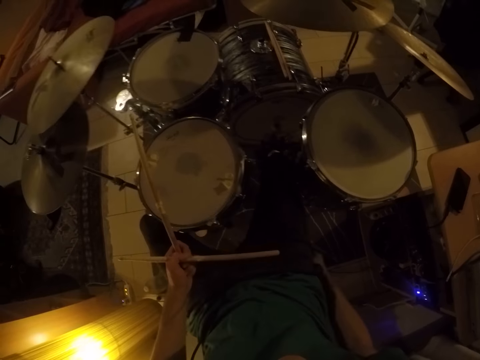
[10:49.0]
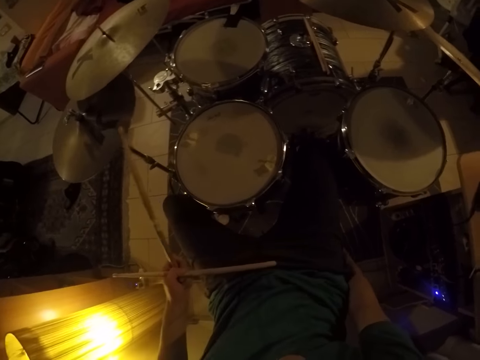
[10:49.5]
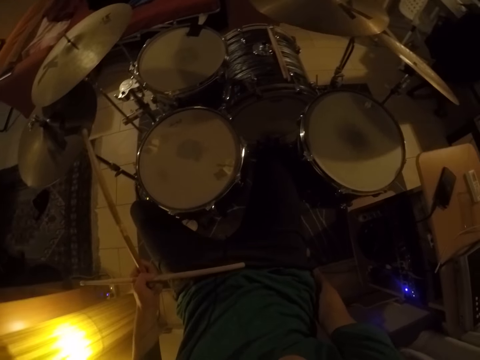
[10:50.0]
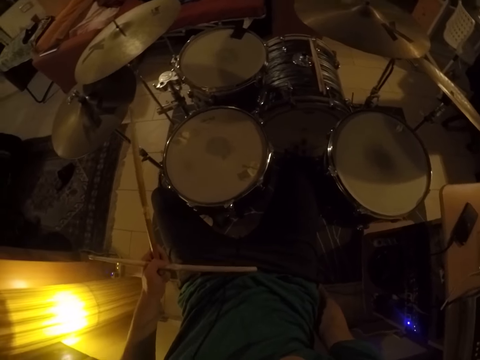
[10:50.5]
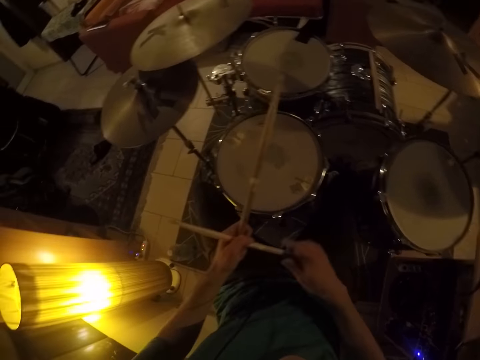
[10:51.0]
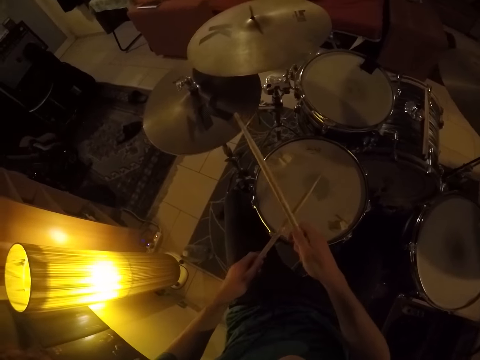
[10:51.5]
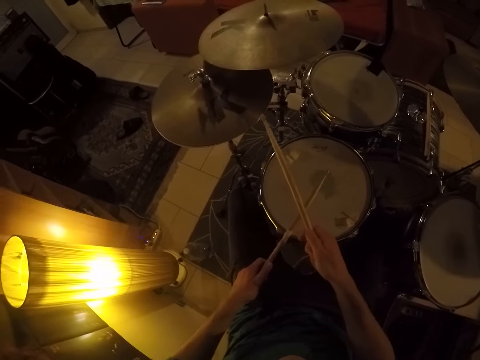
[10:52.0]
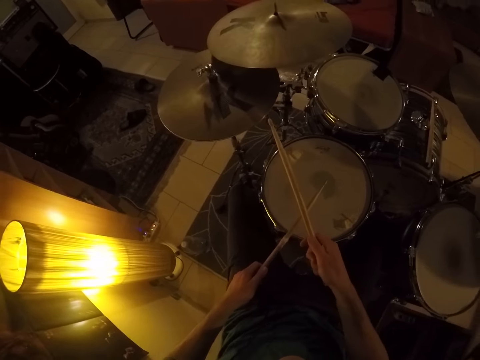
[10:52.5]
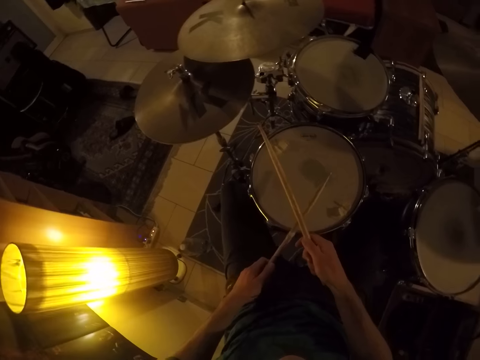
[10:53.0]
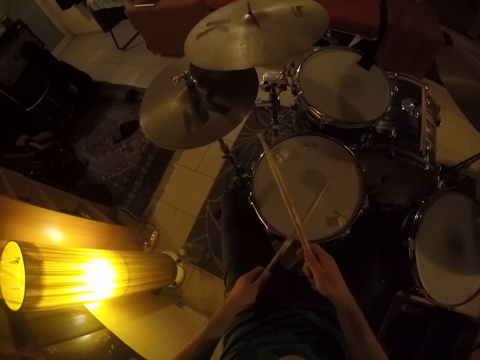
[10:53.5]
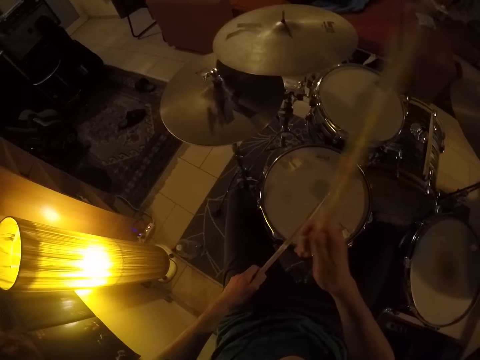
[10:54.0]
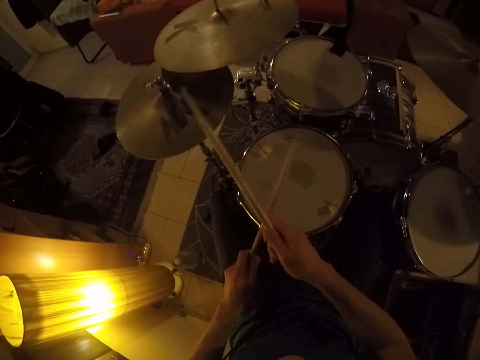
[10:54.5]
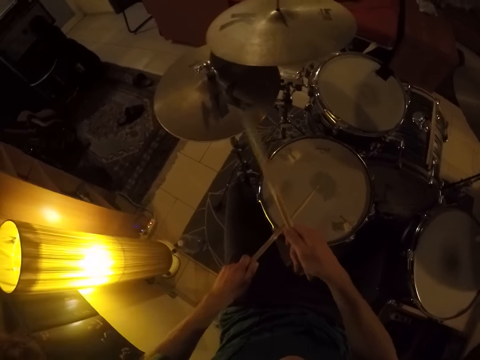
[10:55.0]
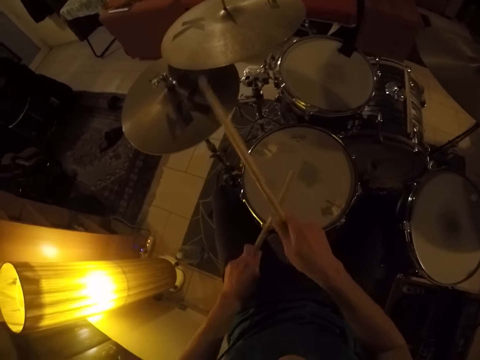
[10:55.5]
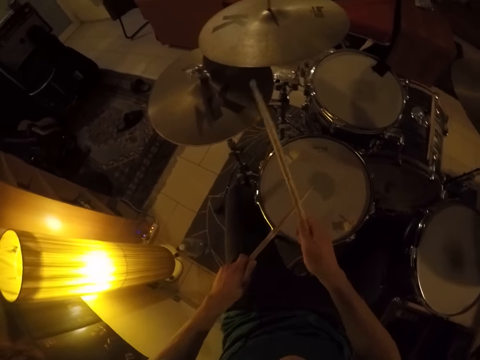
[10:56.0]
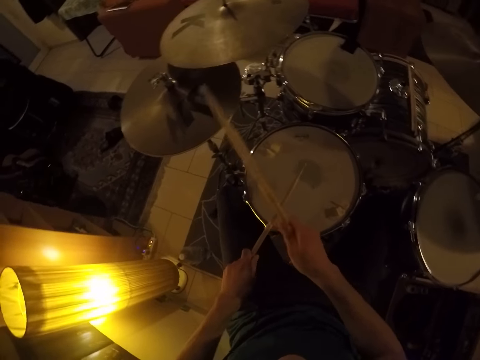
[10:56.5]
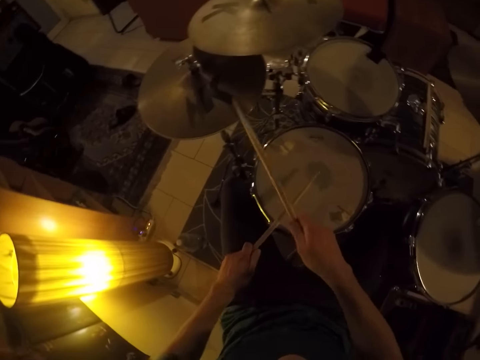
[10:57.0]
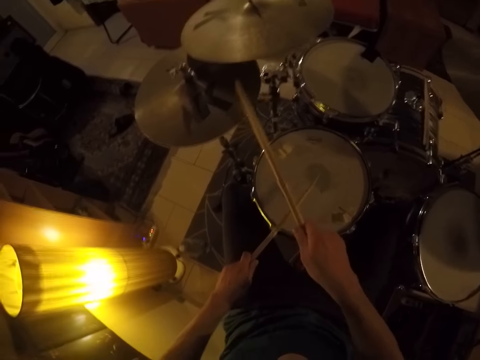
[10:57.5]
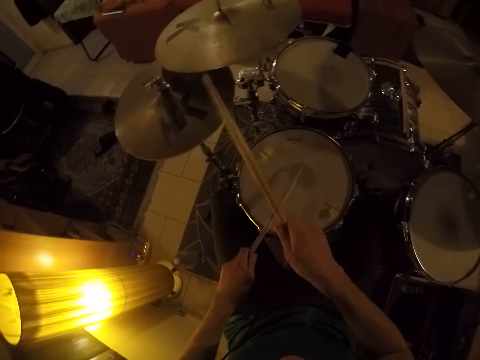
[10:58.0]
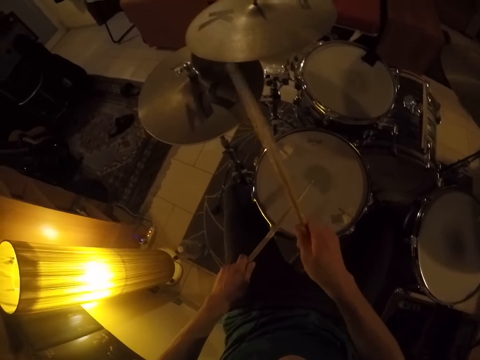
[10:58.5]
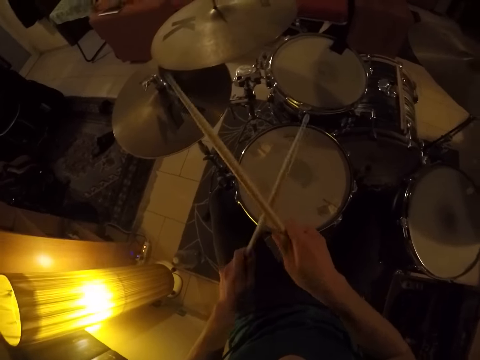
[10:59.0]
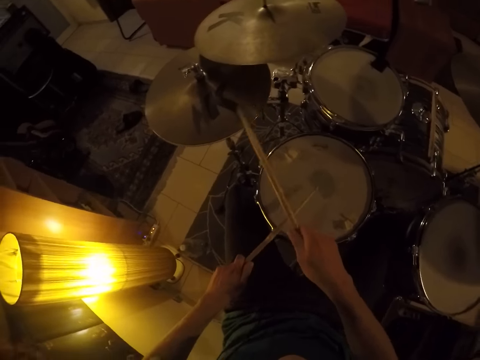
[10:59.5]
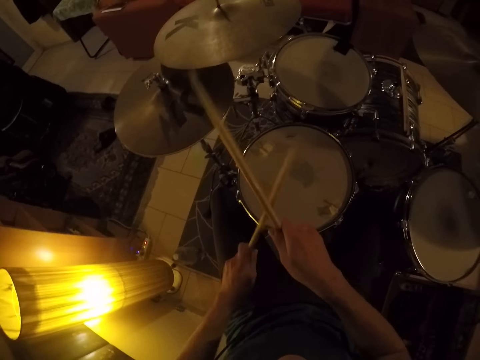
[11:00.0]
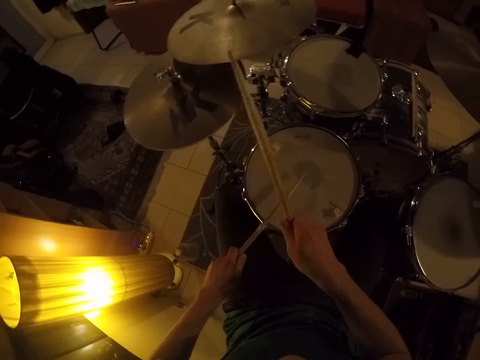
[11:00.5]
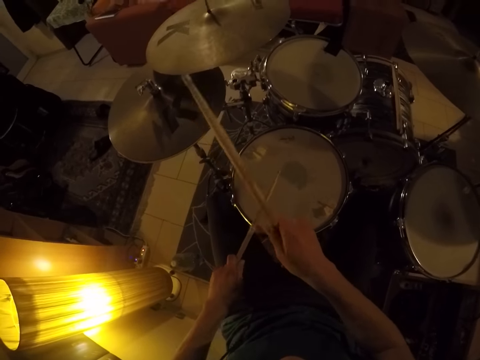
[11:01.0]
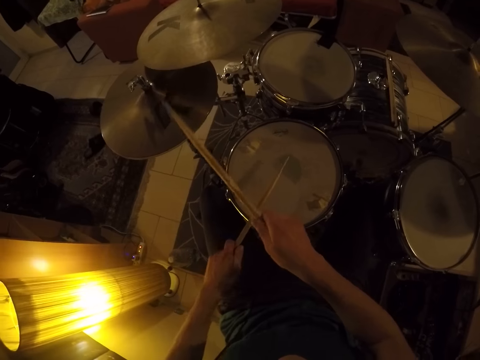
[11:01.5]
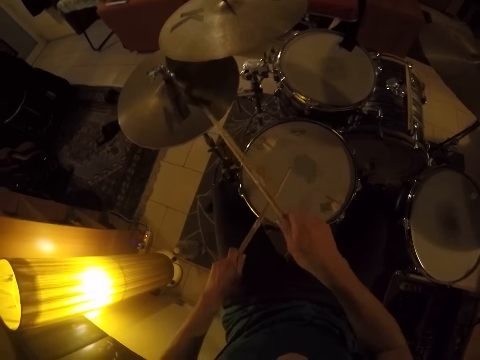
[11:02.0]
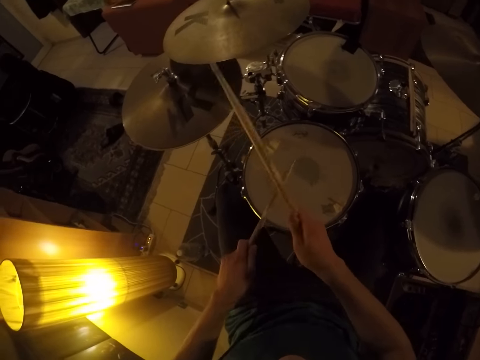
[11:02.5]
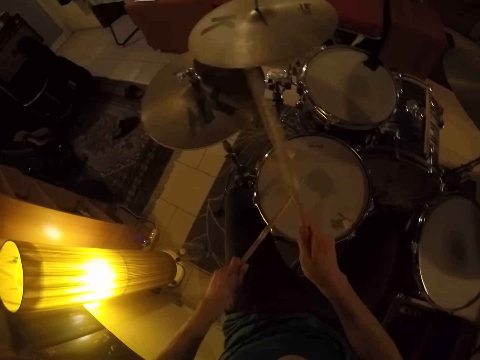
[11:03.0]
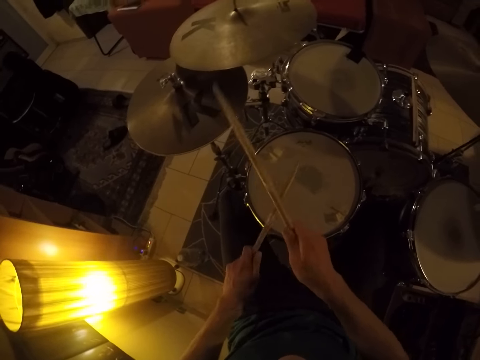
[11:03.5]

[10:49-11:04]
The camera wearer holds the two drum sticks in both hands. He drums the drum set with the two drum sticks in both hands. He plays the drum set.

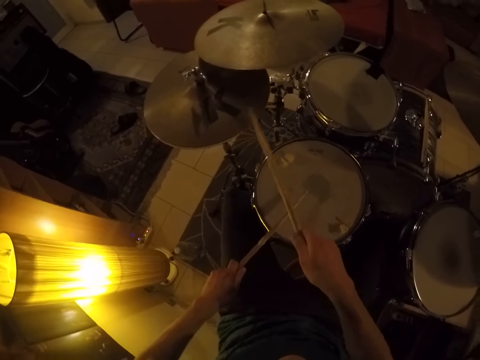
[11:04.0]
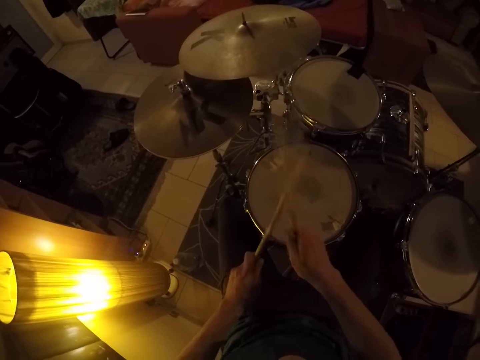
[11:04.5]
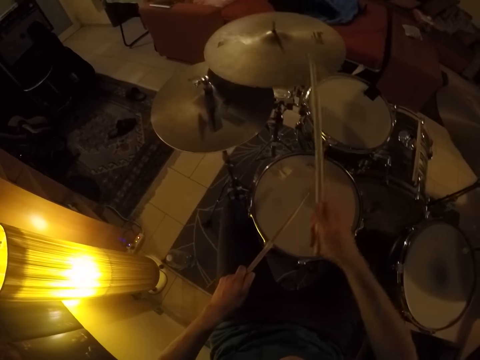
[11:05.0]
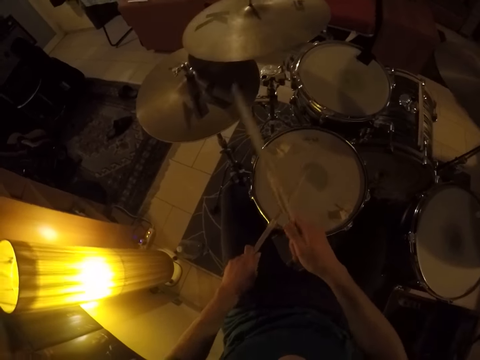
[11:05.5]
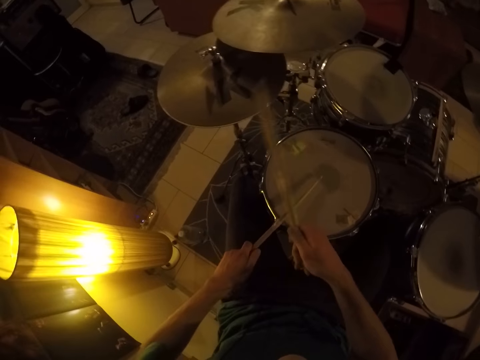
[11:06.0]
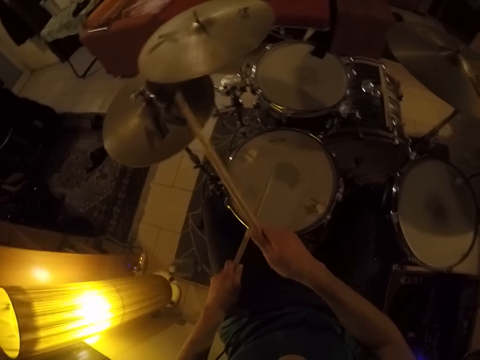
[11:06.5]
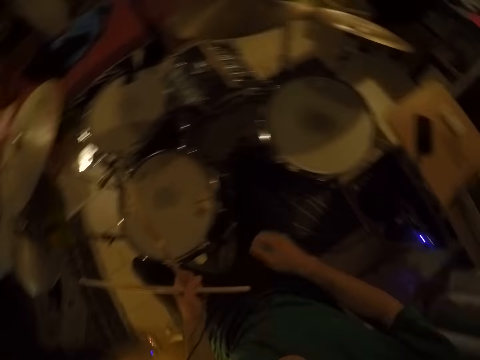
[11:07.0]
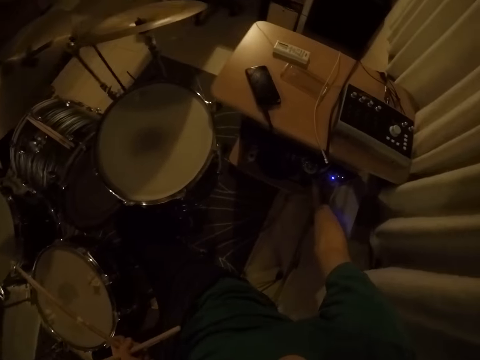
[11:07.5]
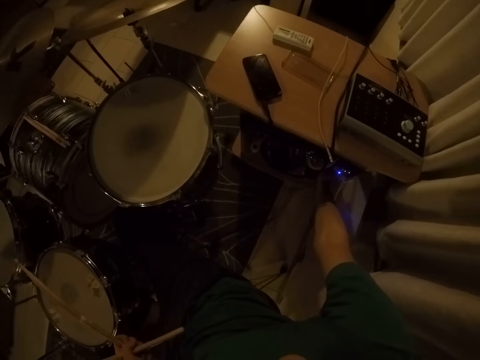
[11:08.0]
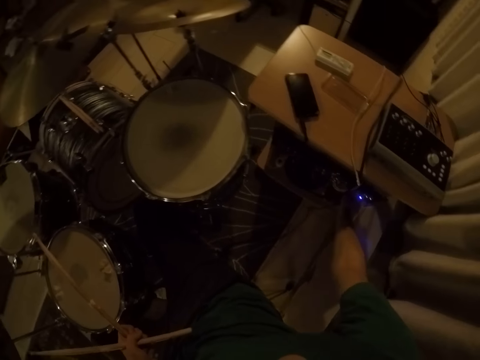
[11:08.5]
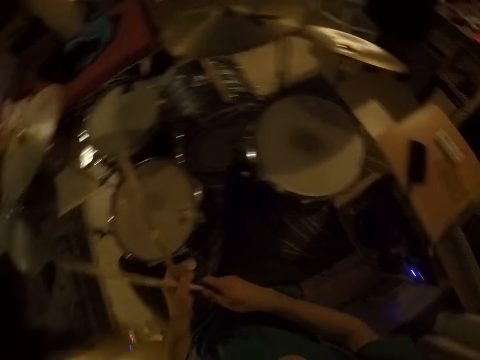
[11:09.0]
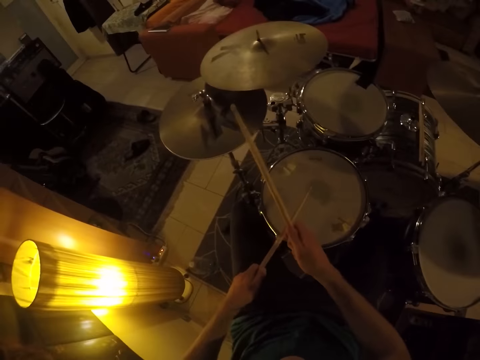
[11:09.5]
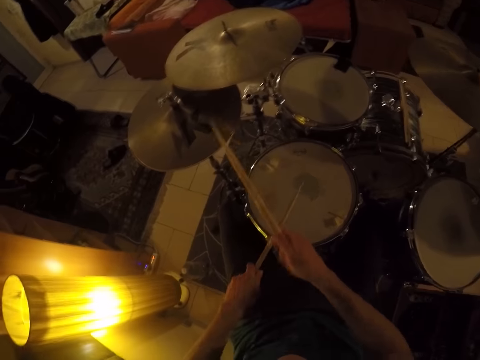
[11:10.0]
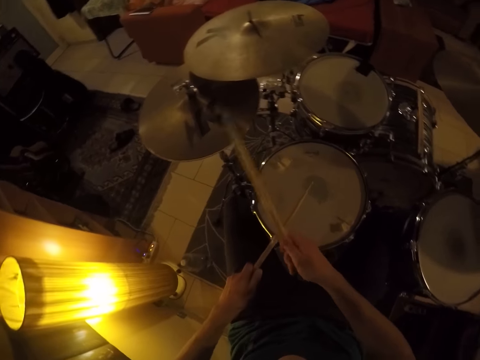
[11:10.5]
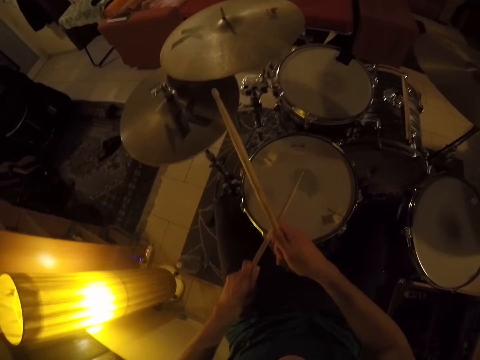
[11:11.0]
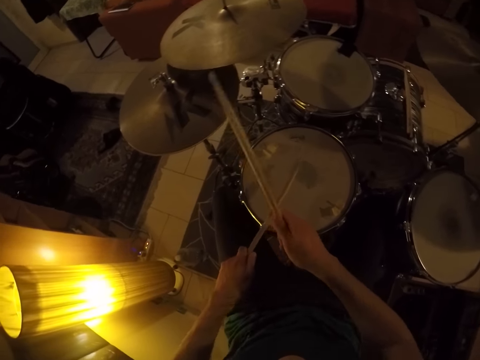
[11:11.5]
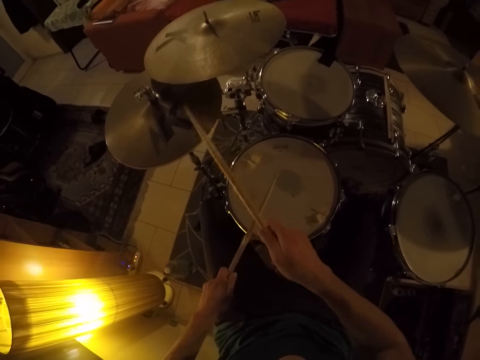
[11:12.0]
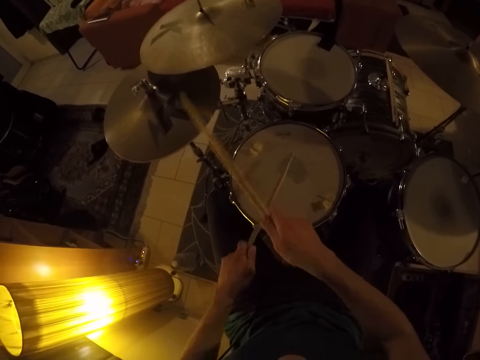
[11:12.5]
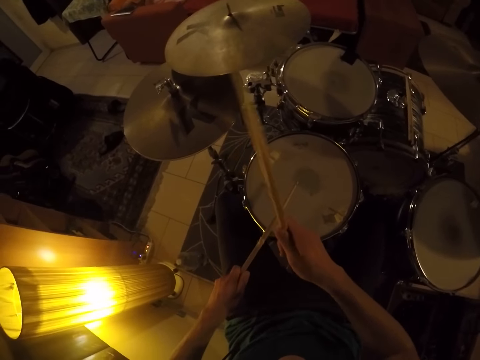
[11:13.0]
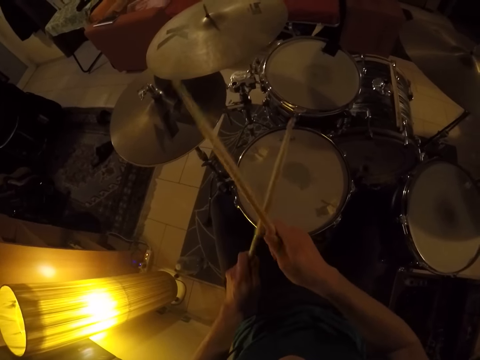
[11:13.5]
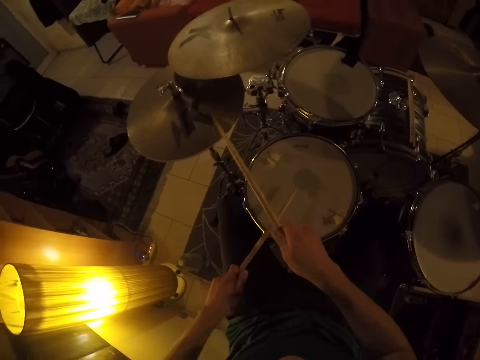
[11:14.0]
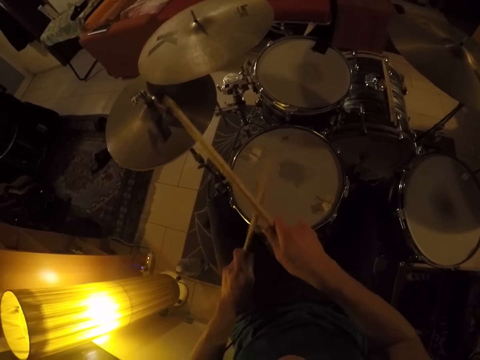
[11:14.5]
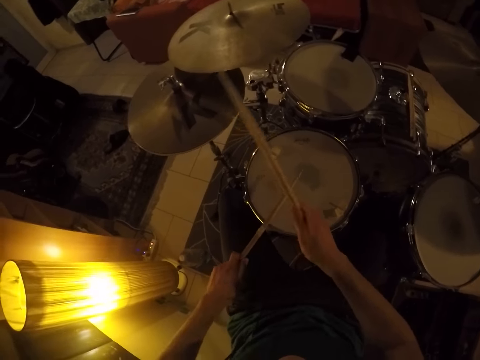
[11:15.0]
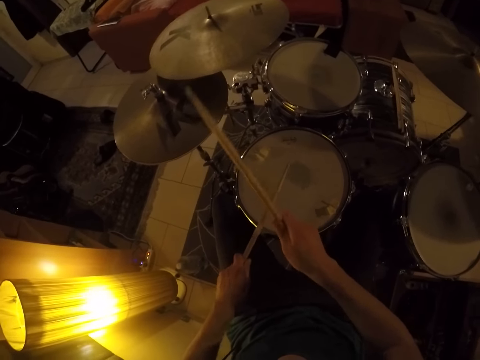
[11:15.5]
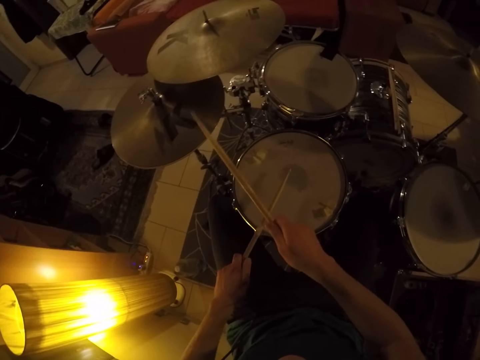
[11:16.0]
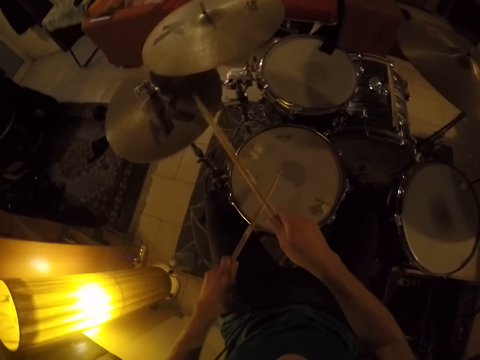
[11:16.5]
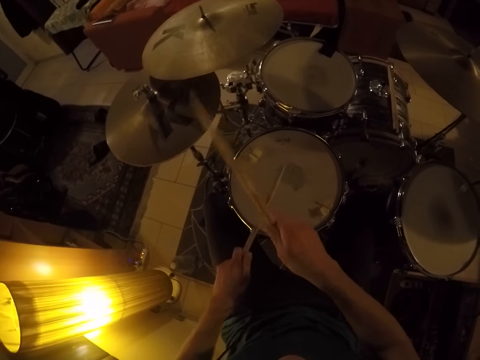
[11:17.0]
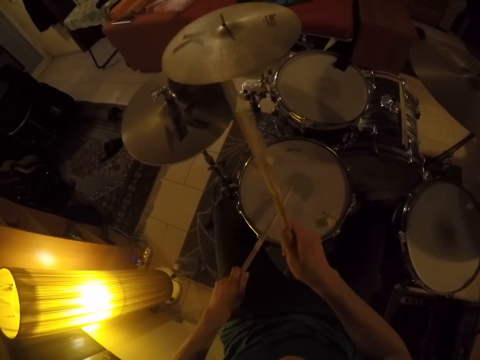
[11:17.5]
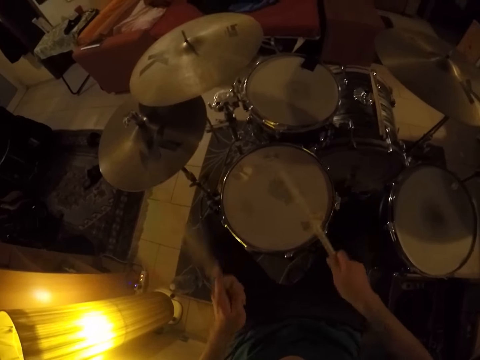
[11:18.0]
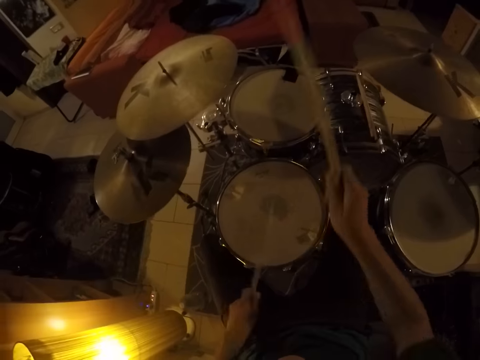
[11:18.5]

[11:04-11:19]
The camera wearer holds the two drum sticks in his left hand. He presses the switch under the table with his right hand. He changes the sound. He drums the drum set with the two drum sticks in both hands.
